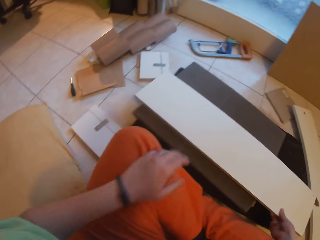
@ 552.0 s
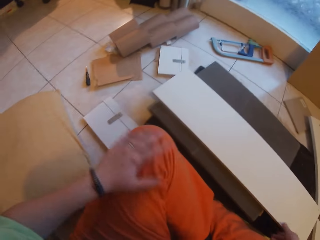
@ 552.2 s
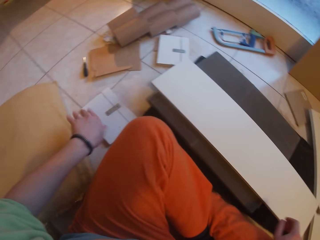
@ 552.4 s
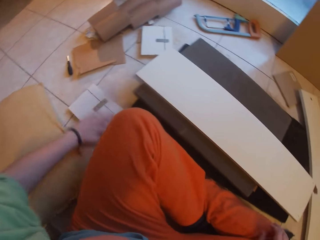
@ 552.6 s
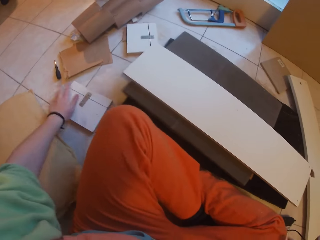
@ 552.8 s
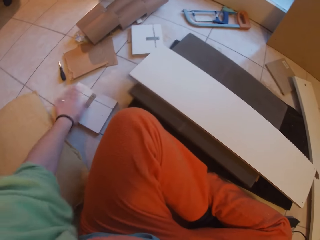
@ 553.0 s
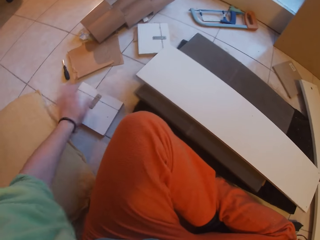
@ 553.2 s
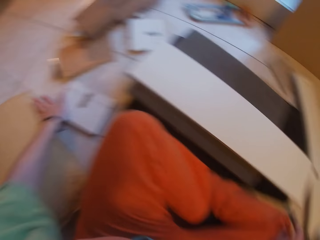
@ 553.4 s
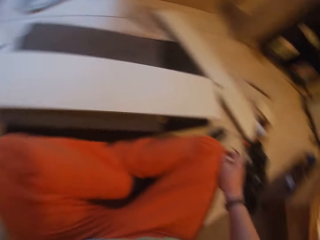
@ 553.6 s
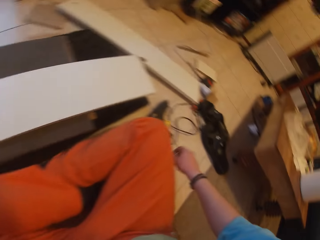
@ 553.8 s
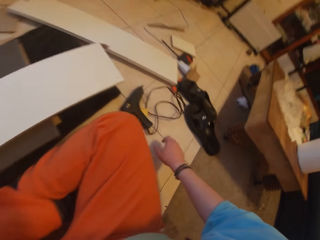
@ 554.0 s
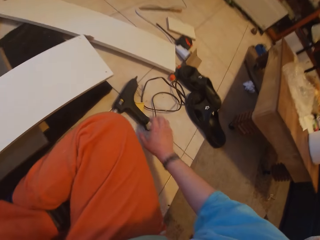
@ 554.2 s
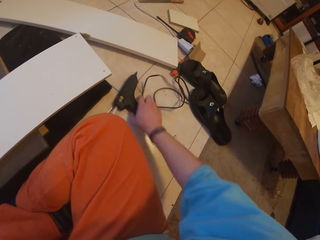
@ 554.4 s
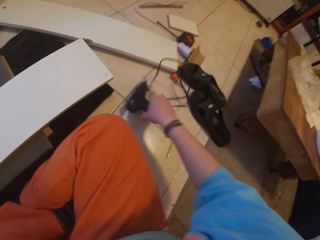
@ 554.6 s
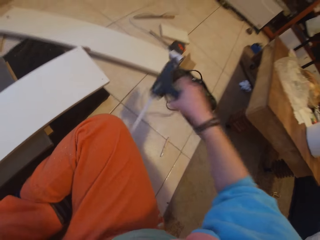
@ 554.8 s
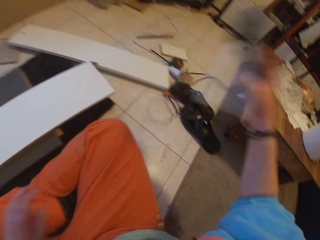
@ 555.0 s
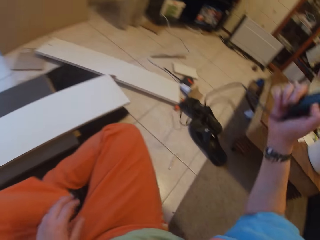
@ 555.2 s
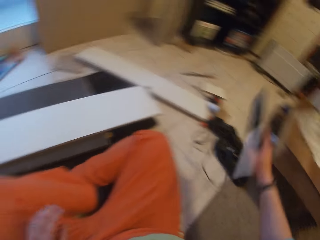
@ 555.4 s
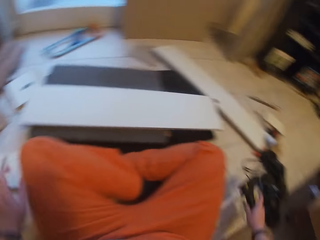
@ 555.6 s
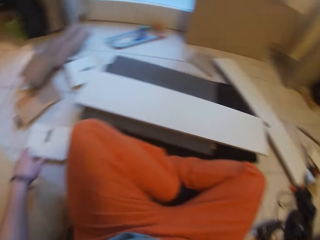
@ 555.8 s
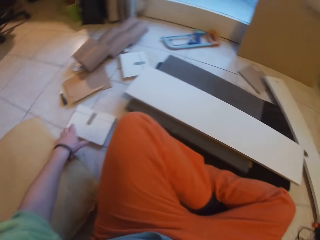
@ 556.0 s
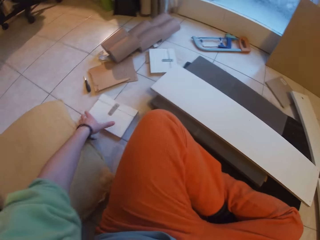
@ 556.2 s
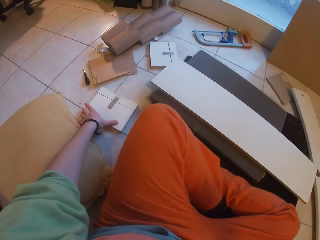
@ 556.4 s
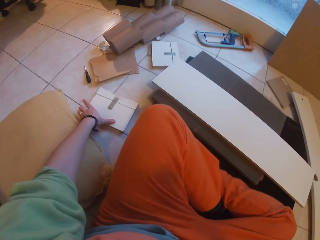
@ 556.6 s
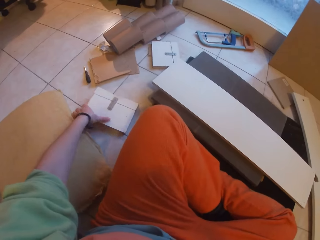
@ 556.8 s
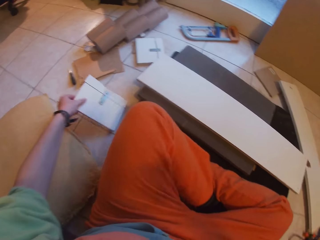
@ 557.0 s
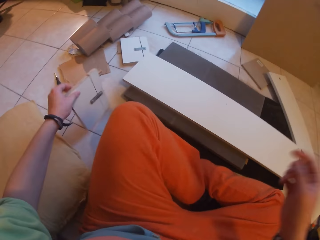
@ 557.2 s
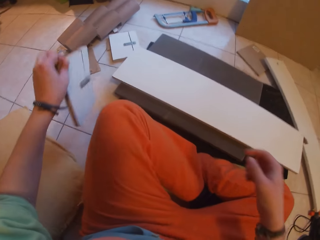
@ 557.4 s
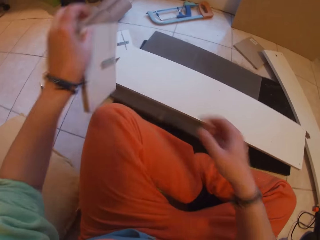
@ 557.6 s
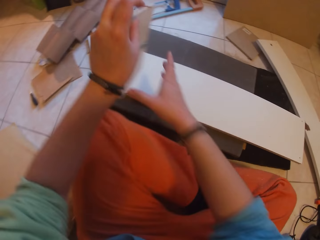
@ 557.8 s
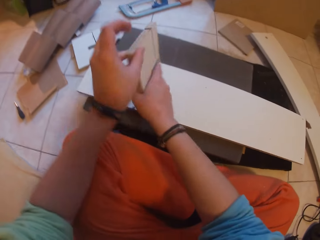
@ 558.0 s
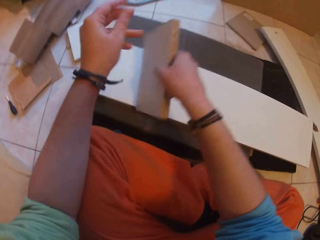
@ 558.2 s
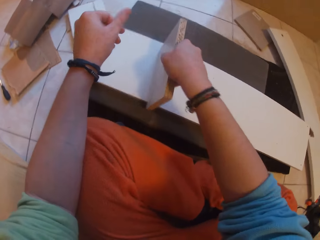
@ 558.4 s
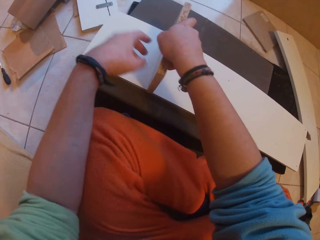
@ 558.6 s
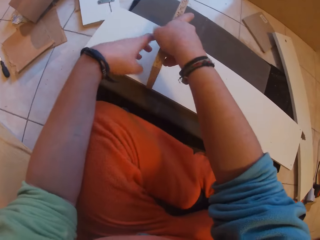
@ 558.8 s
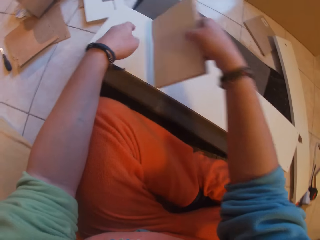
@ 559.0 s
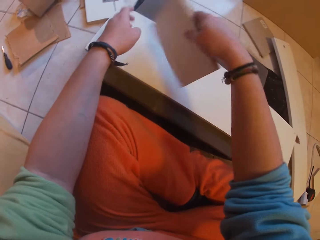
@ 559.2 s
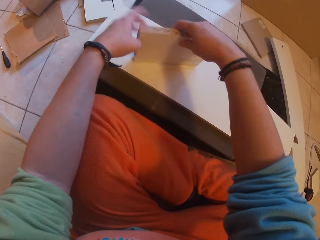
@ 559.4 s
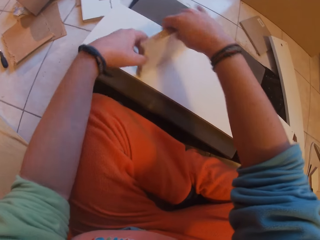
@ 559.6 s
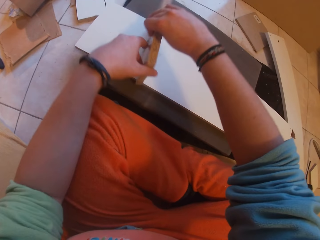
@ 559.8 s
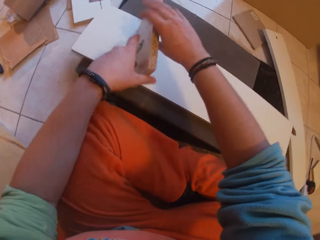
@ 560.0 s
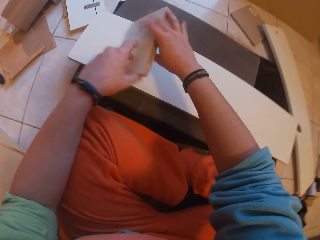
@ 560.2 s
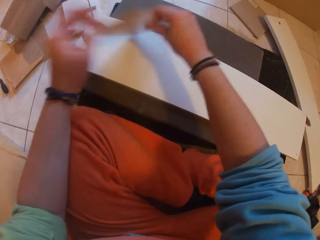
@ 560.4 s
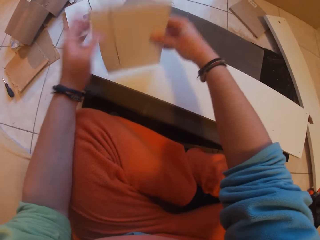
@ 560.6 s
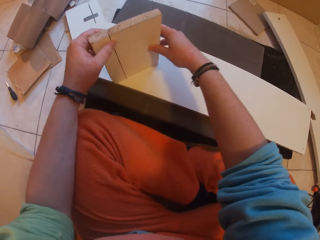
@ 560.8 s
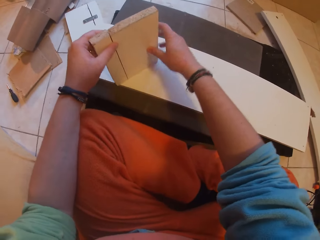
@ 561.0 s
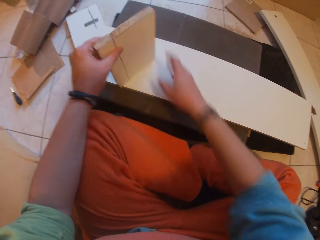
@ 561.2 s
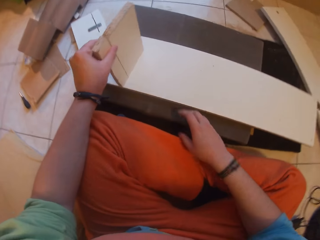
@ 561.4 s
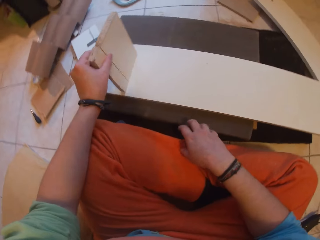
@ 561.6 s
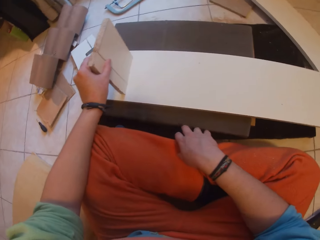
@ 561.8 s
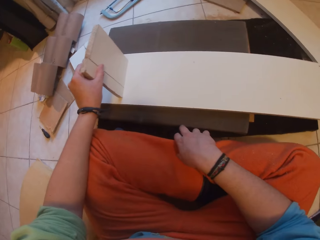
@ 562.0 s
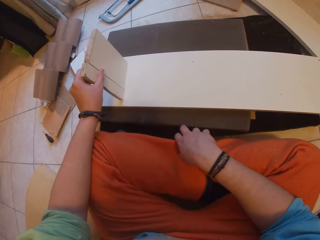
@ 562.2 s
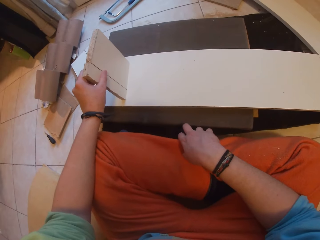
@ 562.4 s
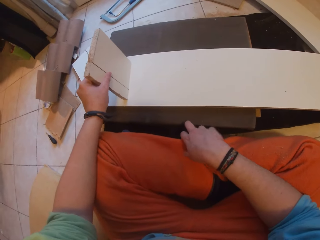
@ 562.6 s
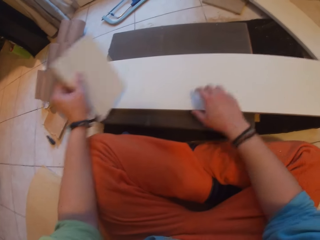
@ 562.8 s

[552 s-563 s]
The camera wearer wipes his left leg with his left hand. He wipes a piece of plank on the floor with his left hand. He picks a glue gun from the floor with his right hand. He places the heating glue gun or drill on the ground with his right hand. He picks the small wooden board or wood from the floor with his left hand. He positions the small wooden board on a large wooden board with both hands. He turns the wood on a lumber.

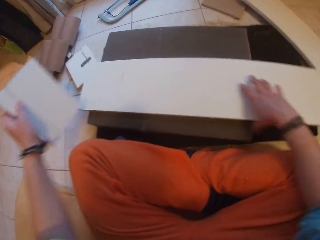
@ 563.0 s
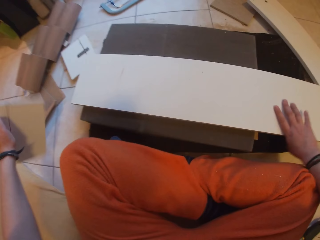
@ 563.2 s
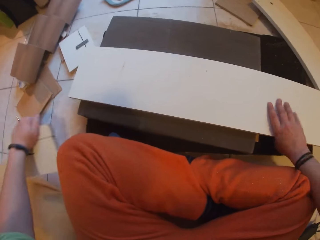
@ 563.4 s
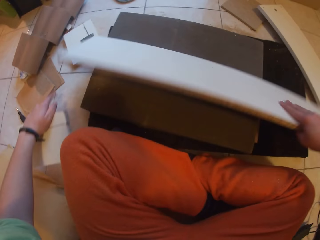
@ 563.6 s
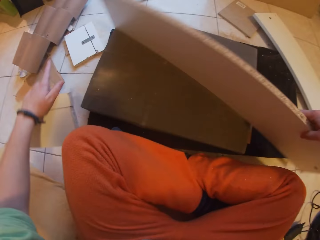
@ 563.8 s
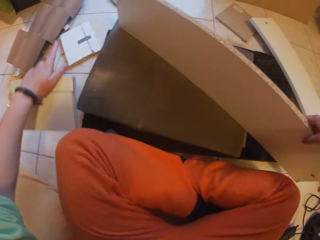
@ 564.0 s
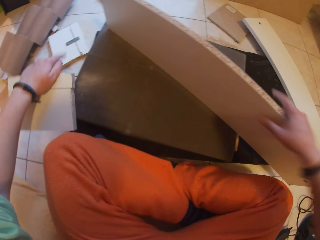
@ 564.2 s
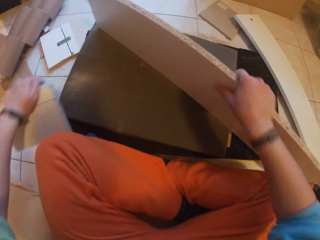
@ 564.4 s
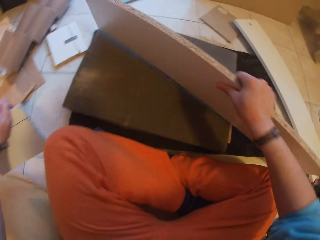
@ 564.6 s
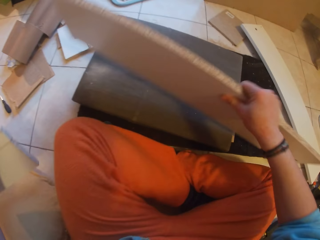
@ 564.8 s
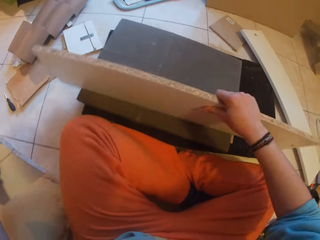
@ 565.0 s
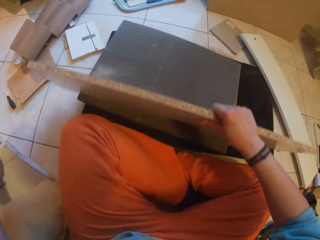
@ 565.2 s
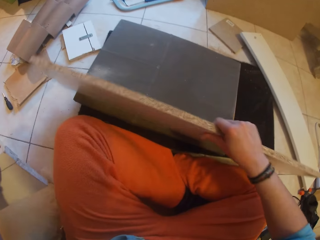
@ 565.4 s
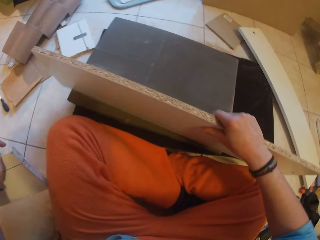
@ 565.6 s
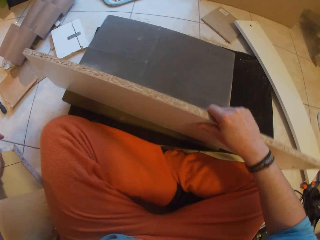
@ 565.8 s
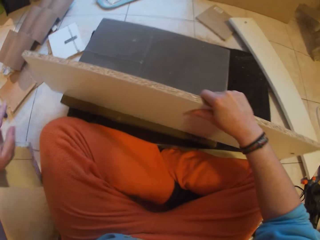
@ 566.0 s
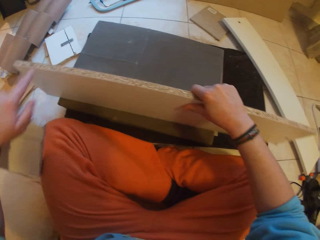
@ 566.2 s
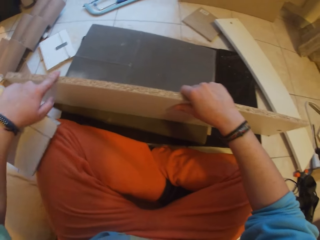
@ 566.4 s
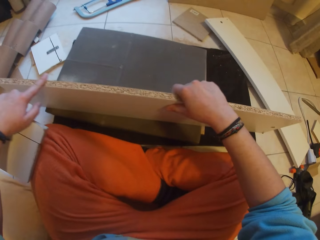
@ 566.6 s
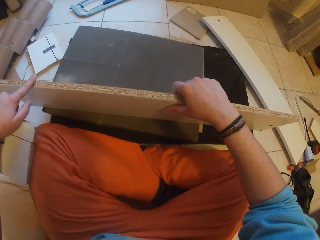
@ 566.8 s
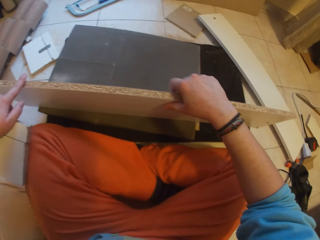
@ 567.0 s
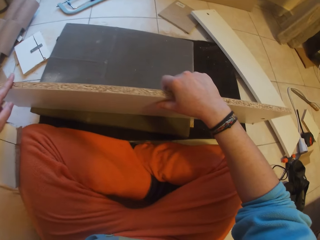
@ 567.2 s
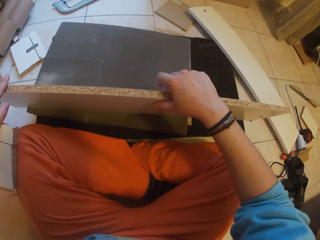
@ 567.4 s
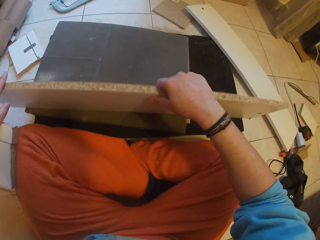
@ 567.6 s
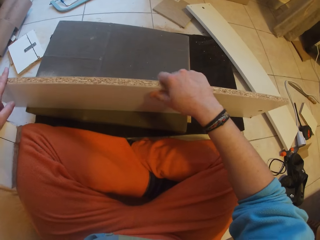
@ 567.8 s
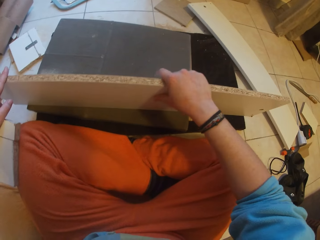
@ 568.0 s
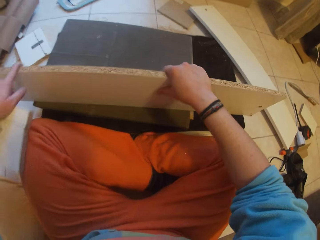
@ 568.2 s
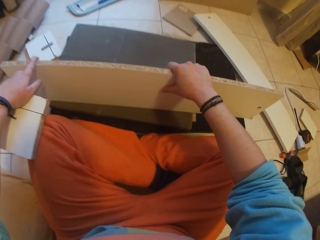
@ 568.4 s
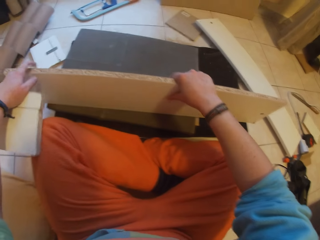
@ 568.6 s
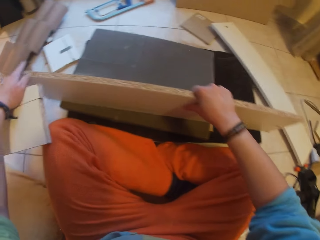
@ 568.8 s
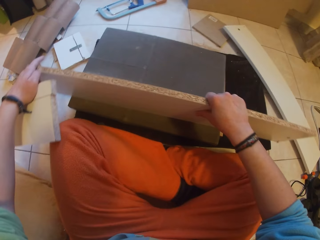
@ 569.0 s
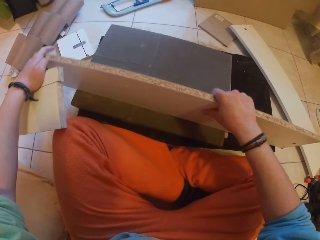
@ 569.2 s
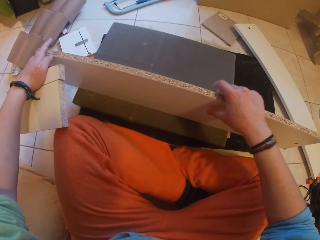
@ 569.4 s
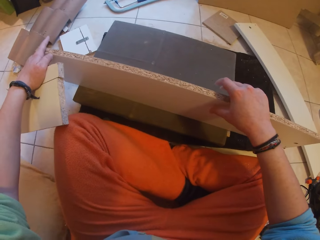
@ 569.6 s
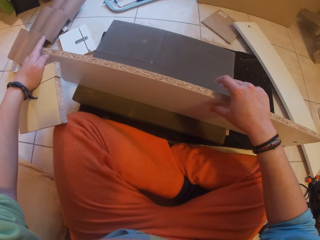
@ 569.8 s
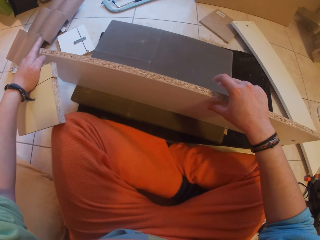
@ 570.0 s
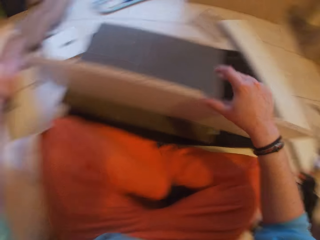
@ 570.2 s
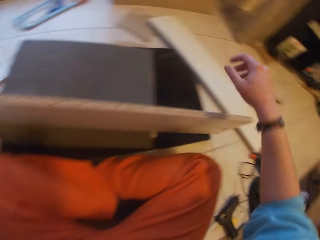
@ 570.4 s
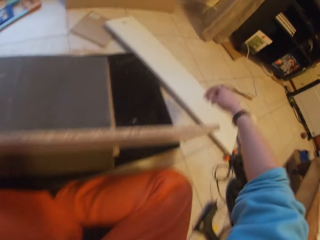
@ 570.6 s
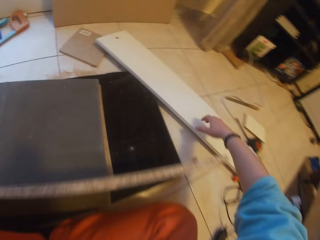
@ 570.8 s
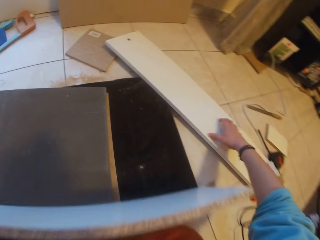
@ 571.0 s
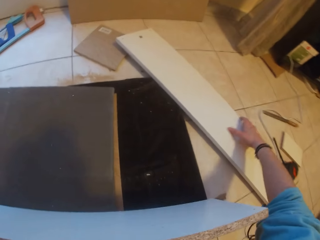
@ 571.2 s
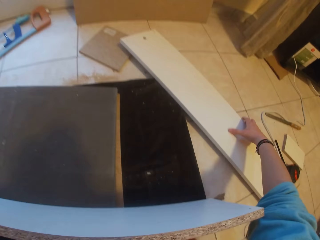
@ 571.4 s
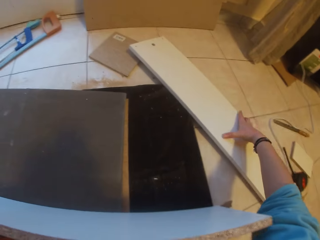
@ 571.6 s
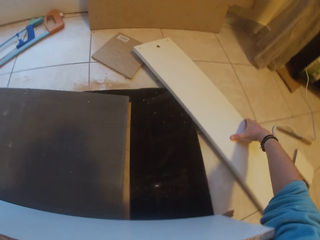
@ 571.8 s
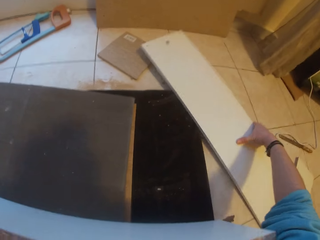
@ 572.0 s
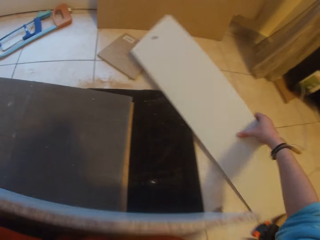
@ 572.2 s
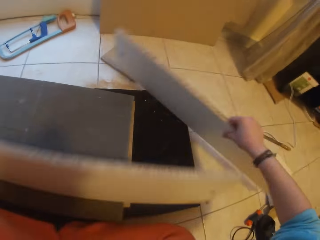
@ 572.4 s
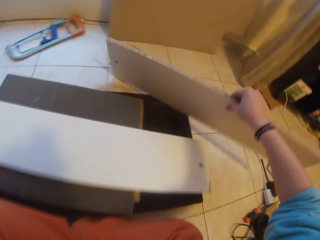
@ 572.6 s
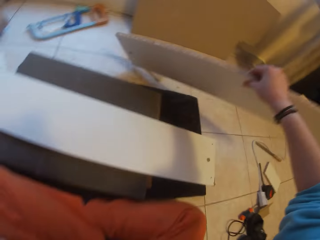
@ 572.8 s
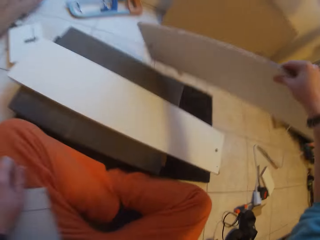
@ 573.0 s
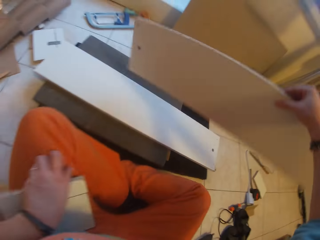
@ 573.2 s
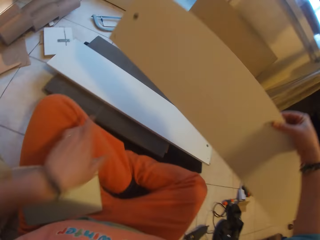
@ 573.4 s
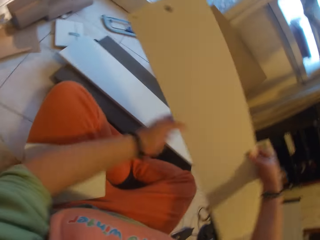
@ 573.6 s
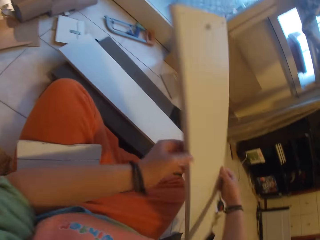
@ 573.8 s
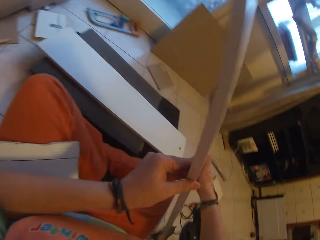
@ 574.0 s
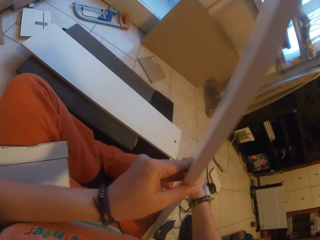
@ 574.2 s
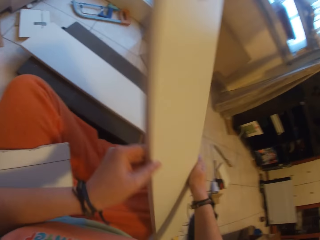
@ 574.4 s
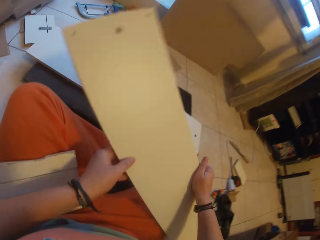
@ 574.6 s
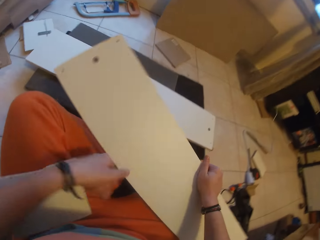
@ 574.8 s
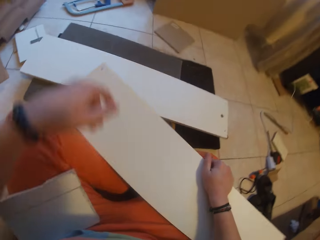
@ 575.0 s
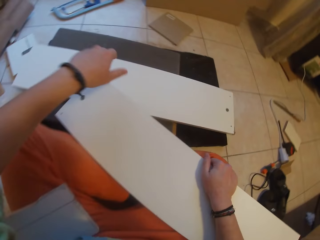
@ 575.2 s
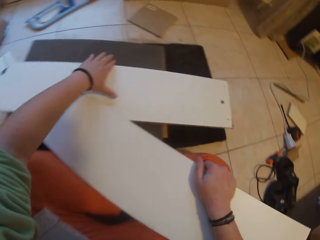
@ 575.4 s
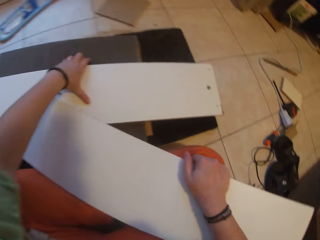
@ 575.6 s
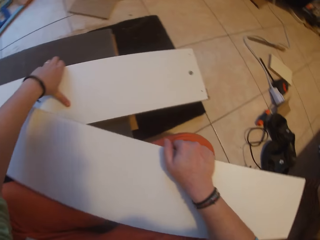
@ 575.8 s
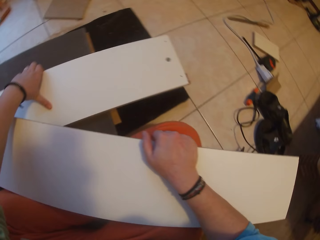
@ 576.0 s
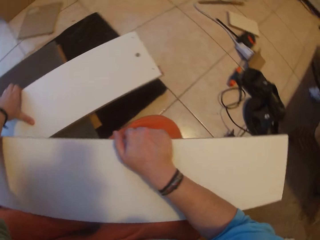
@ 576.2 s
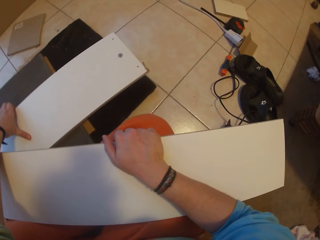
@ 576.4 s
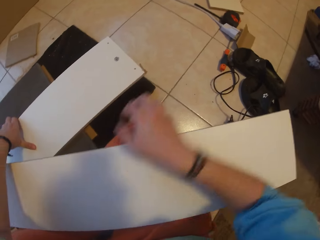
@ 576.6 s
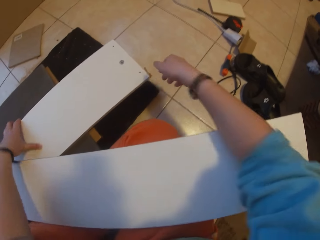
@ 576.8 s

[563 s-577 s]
The camera wearer removes the small wooden board from the large wooden board. He stands the large wooden board on a stool with both hands. He lifts a lumber. He adjusts the lumber. He picks a large wooden board on the floor with his right hand. He drops the small wooden board on his lap with his left hand. He observes the large wooden board with both hands. He places the large wooden board on his thighs. He adjusts the lumber.
